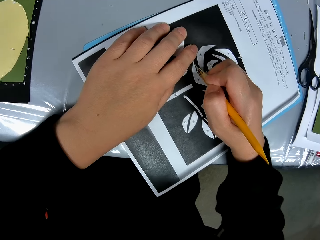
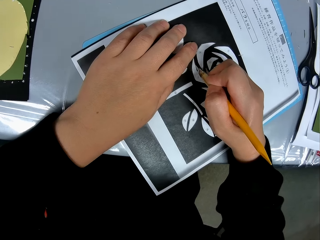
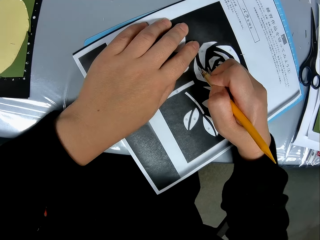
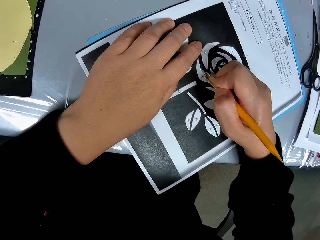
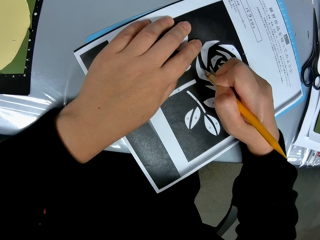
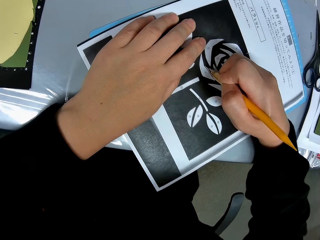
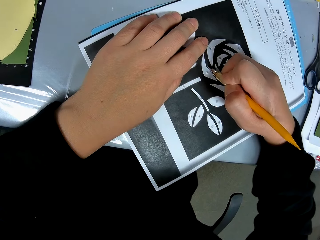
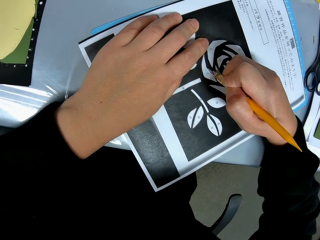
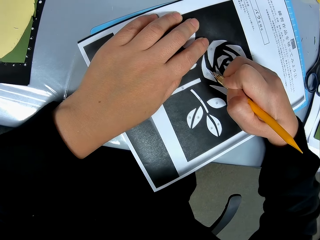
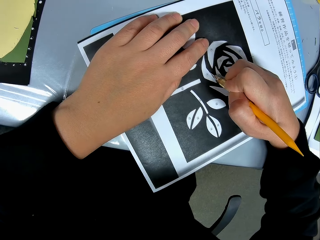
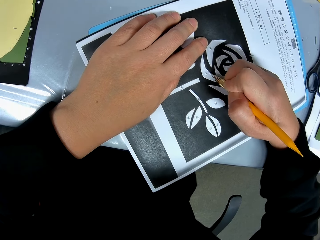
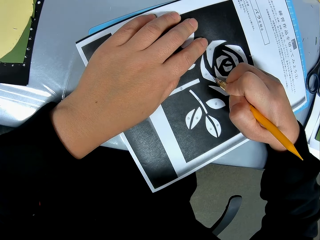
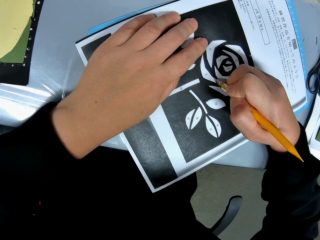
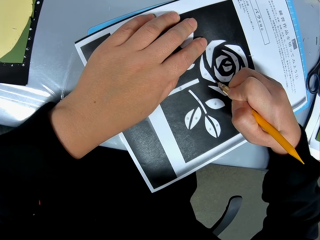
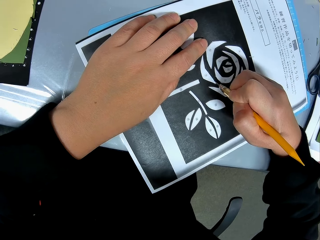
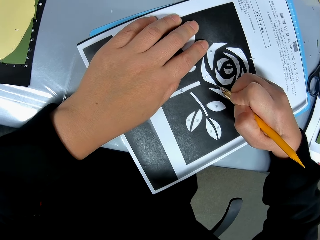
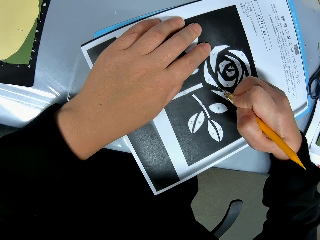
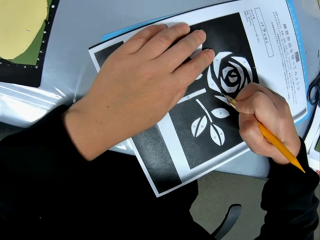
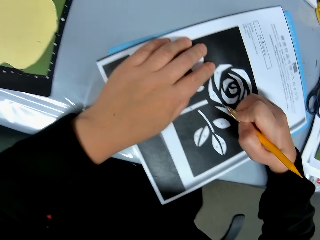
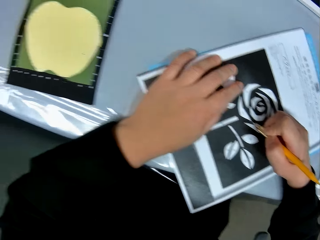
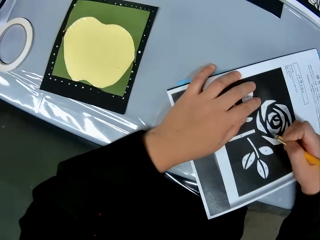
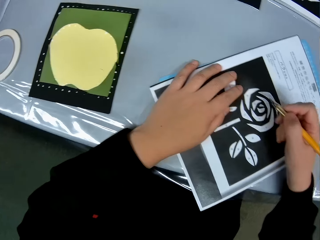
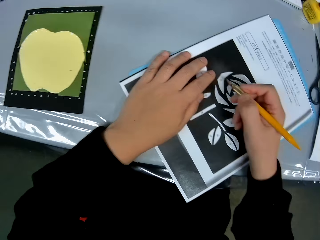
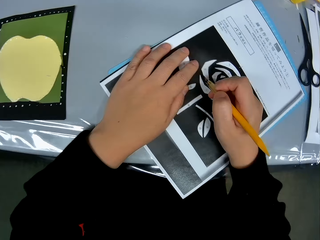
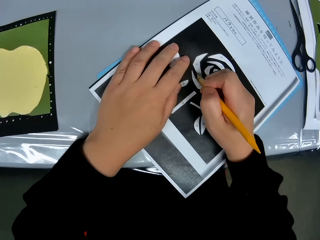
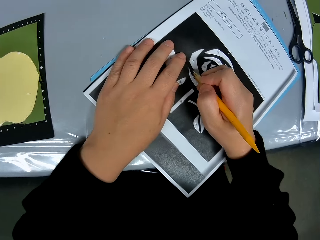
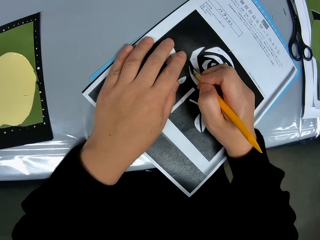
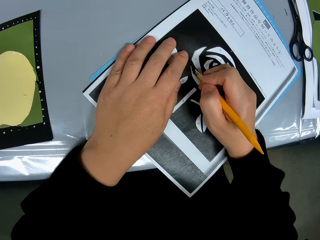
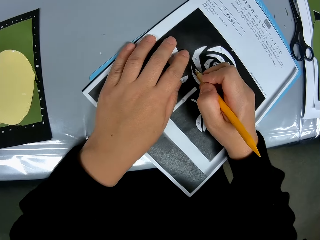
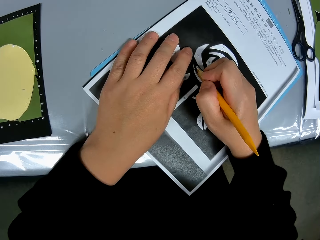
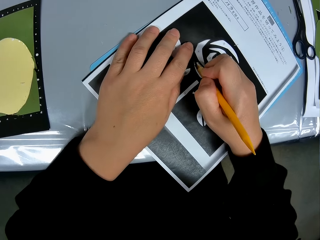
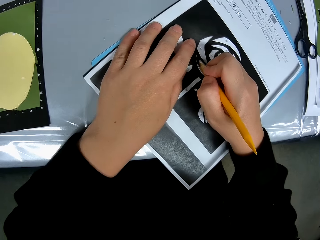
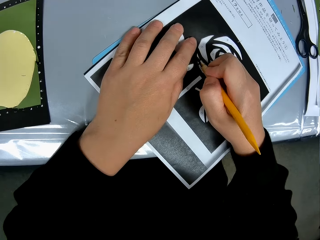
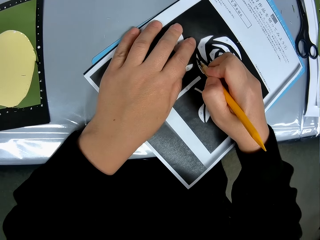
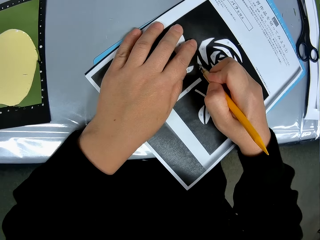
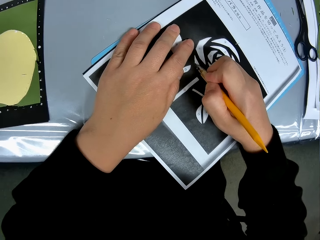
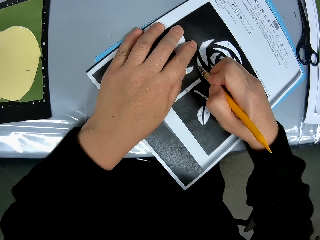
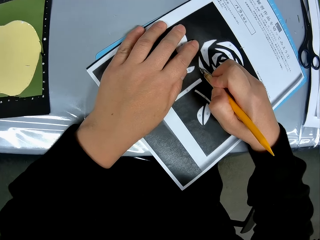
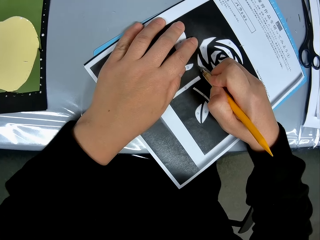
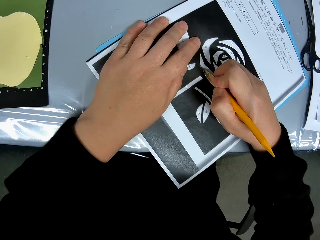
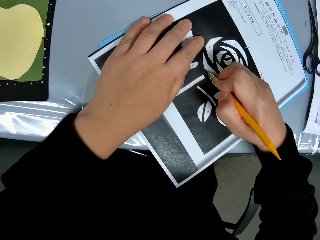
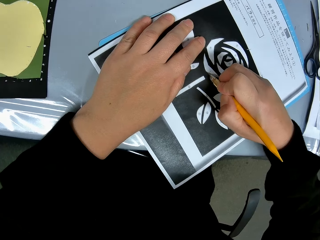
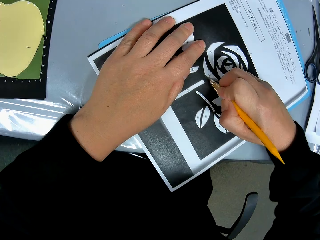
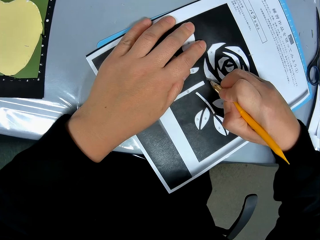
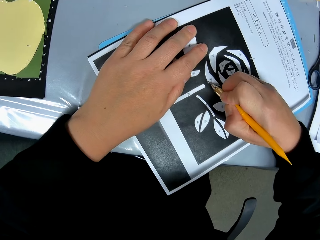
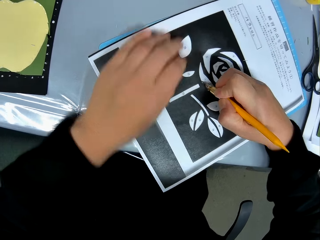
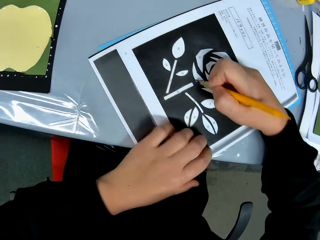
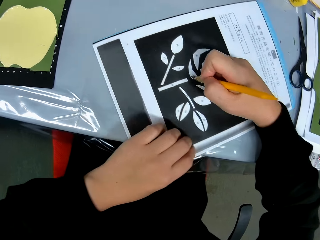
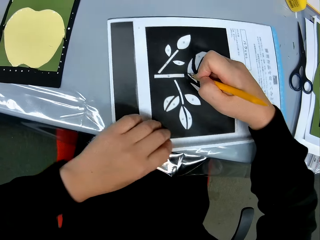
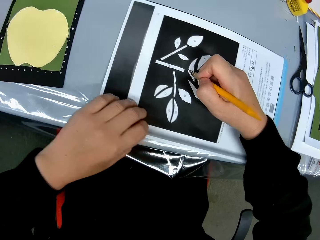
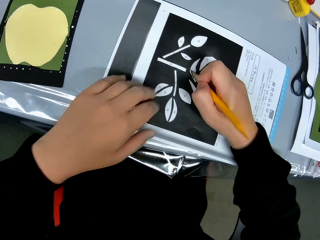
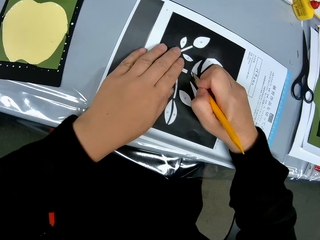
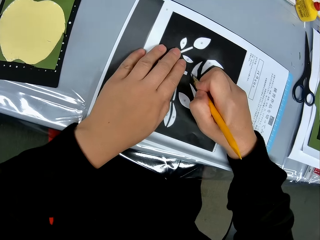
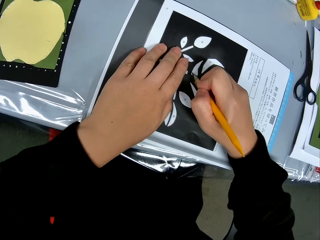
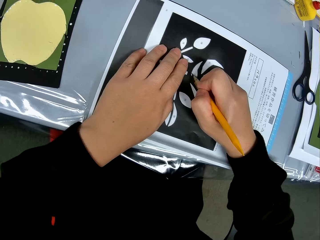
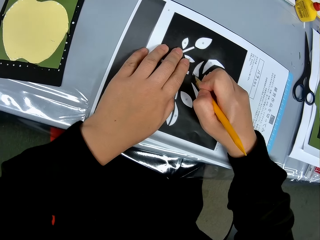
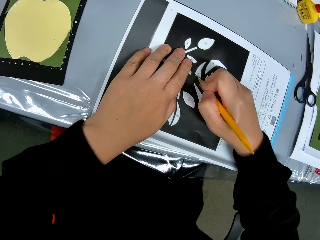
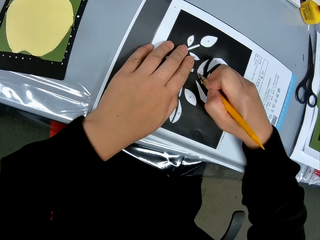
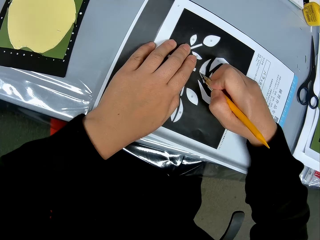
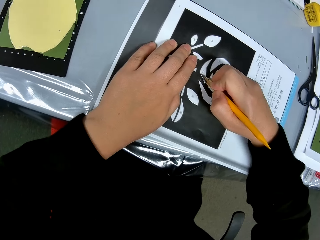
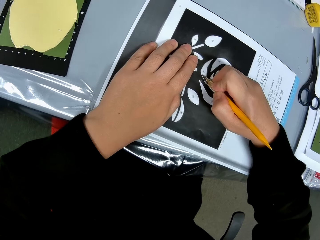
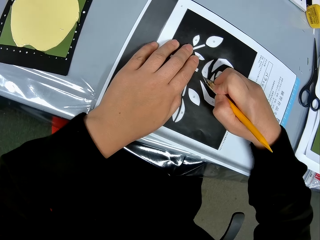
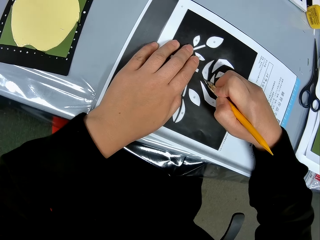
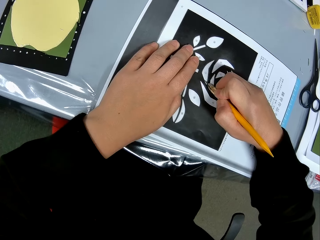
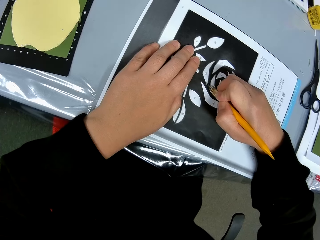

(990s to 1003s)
The camera wearer continues tracing. They adjust the position of the paper on the table again. They turn the sketching paper. They continue tracing the drawing on the paper with the craft knife.

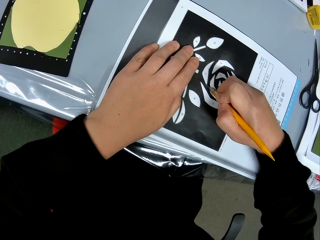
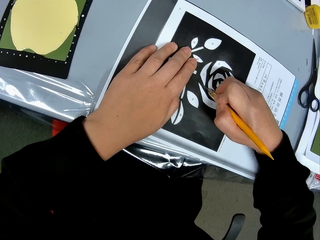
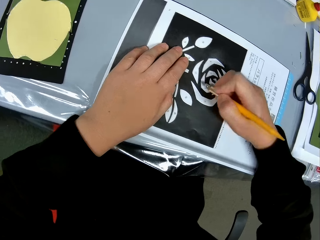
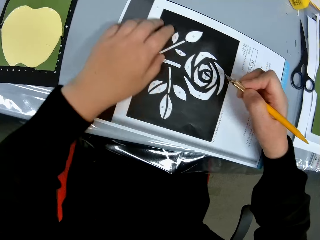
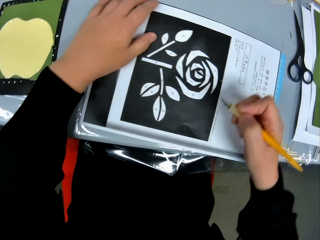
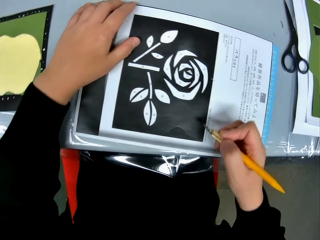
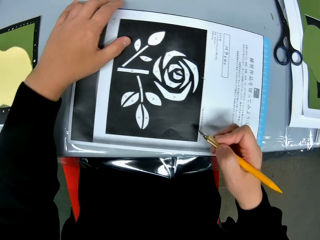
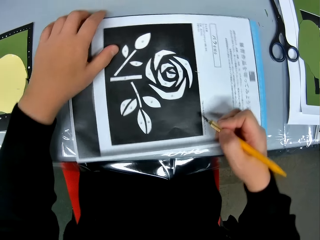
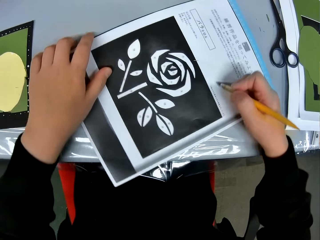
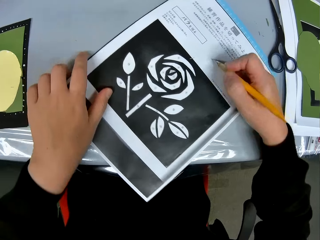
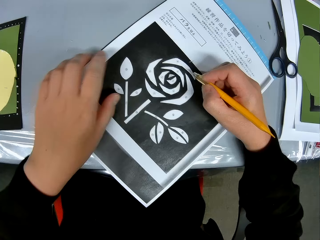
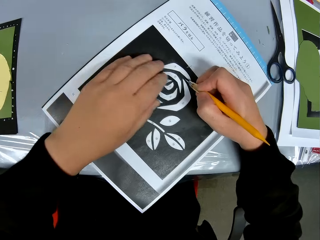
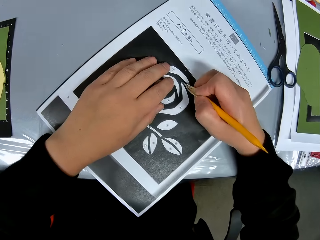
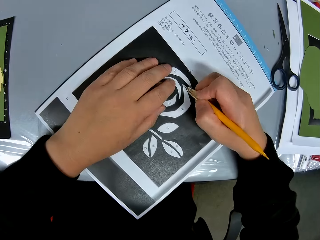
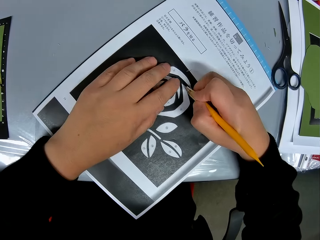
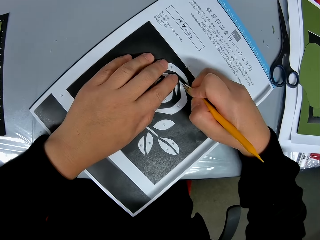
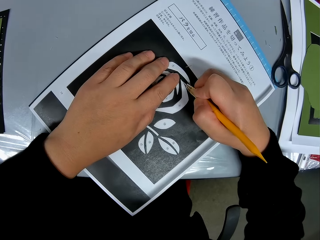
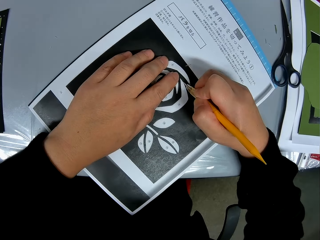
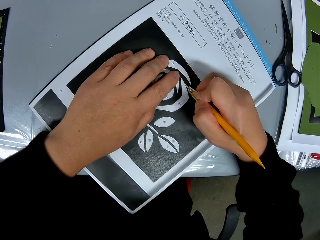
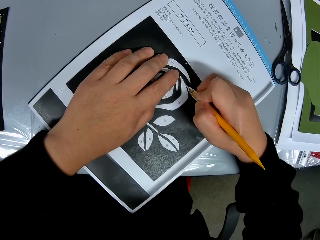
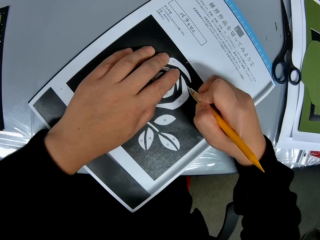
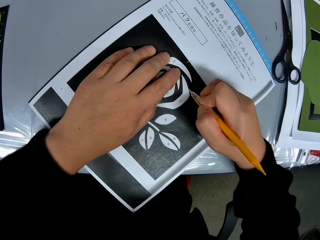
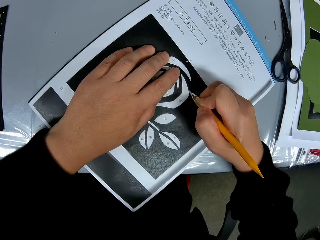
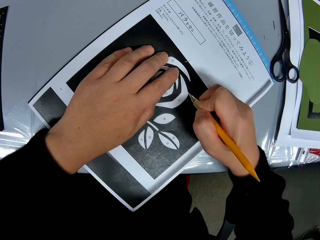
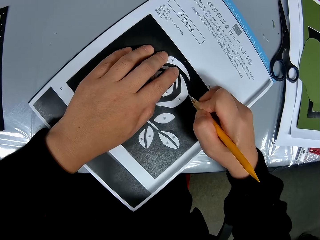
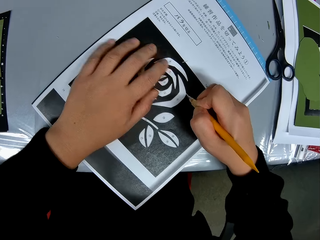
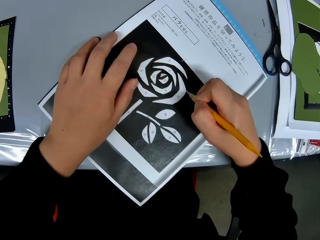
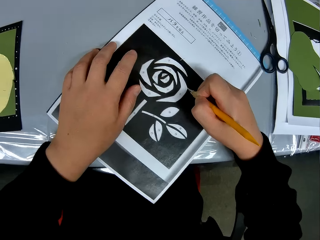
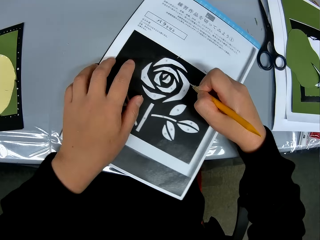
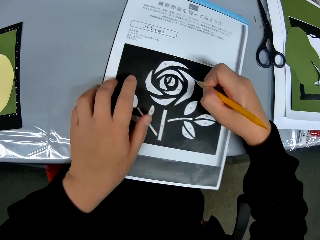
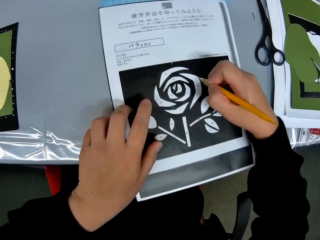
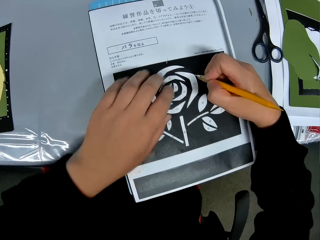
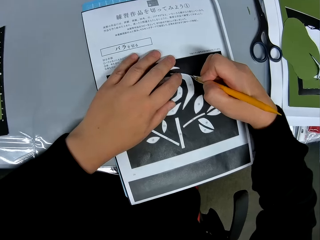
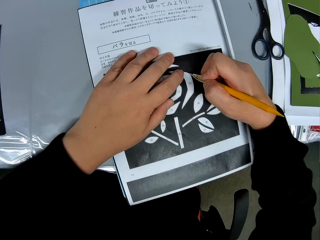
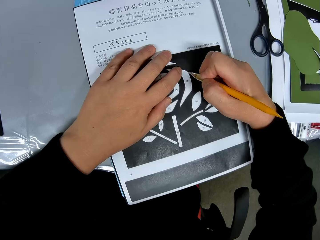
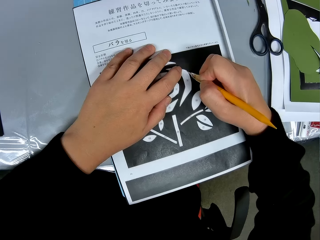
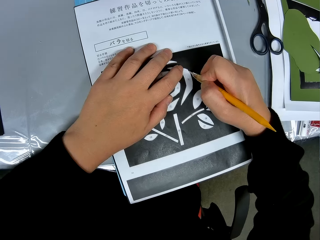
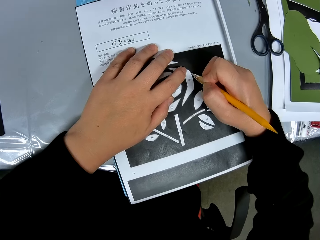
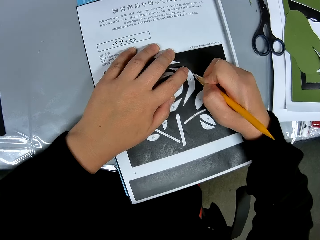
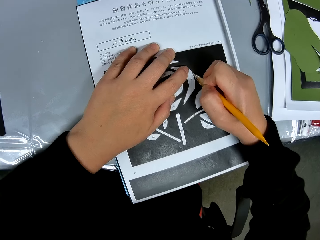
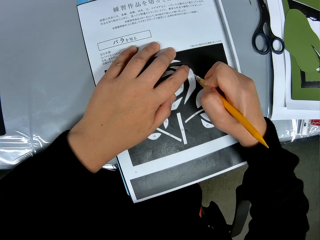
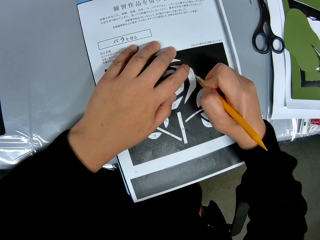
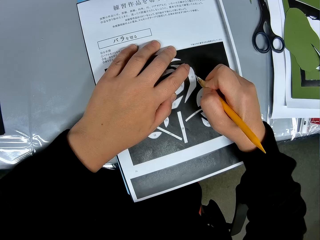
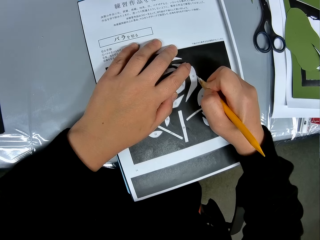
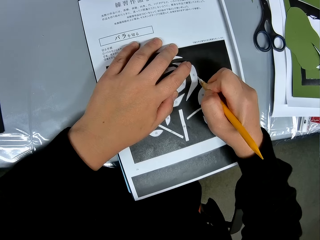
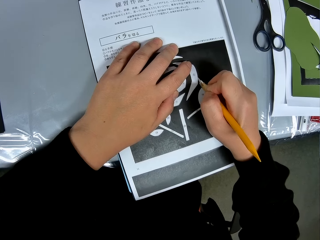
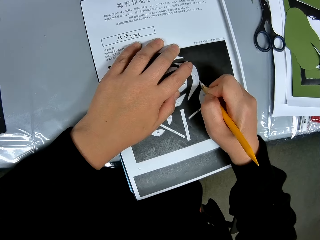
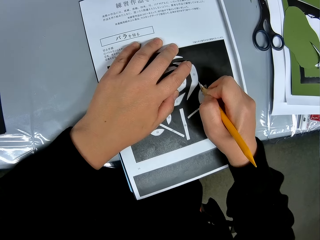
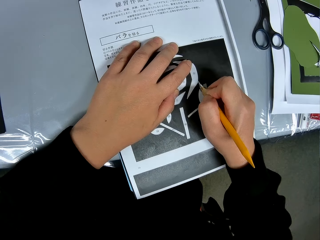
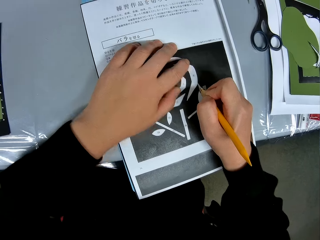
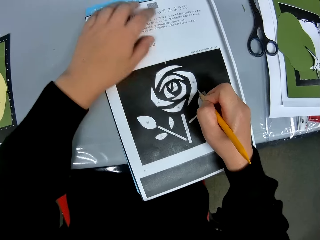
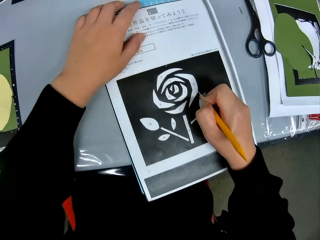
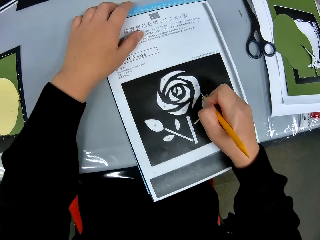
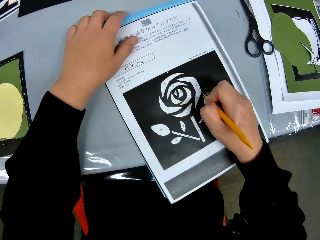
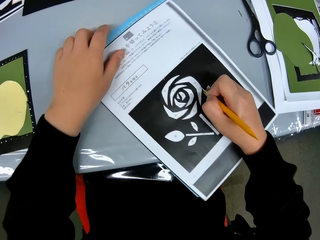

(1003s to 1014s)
The camera wearer adjusts the position of the paper on the table again. They turn the sketching paper. They continue tracing the drawing on the paper with the craft knife. They adjust the position of the paper on the table again. They turn the sketching paper. They continue tracing the drawing on the paper with the craft knife. They adjust the position of the paper on the table again.
